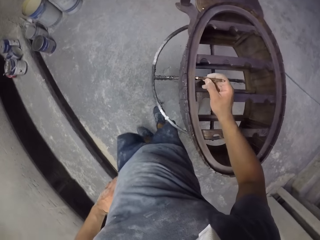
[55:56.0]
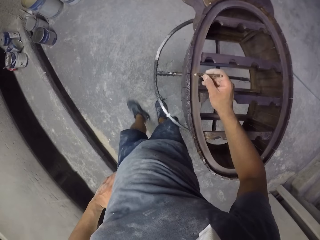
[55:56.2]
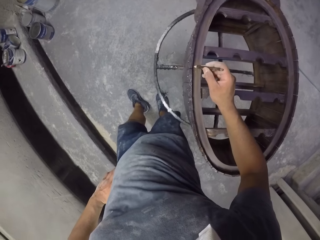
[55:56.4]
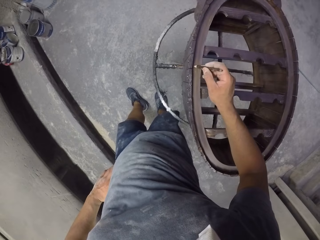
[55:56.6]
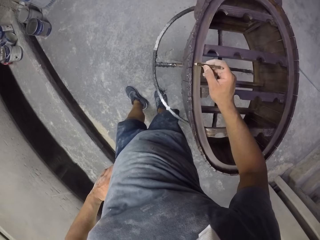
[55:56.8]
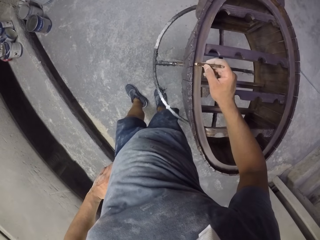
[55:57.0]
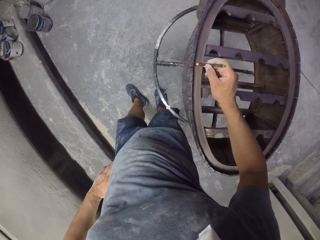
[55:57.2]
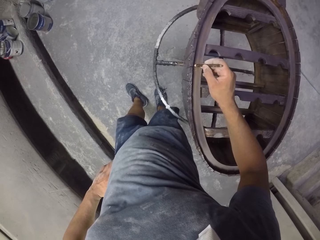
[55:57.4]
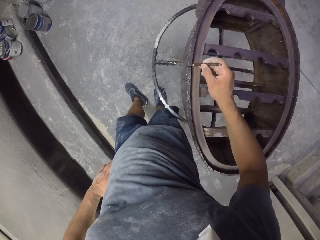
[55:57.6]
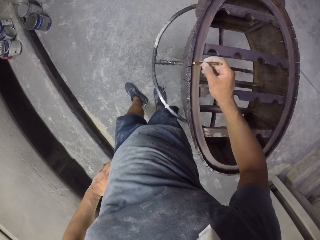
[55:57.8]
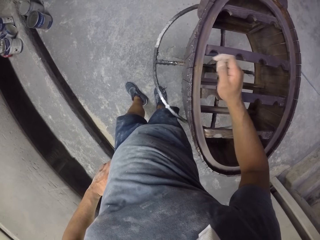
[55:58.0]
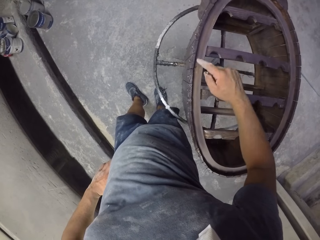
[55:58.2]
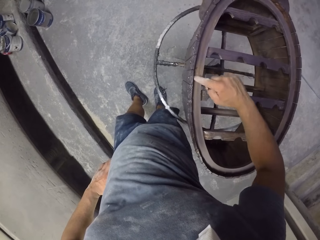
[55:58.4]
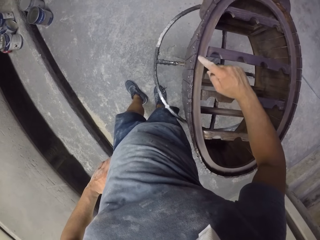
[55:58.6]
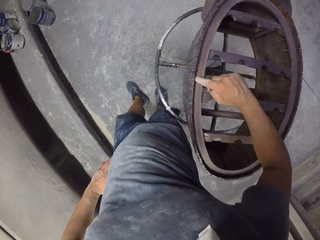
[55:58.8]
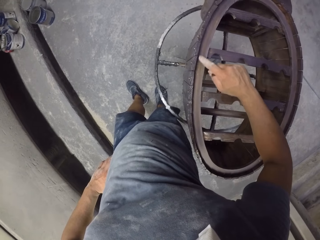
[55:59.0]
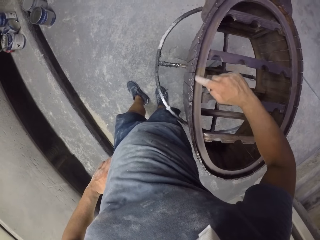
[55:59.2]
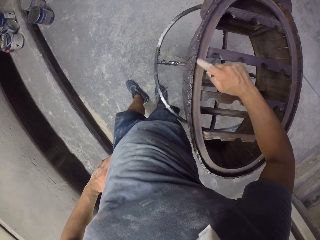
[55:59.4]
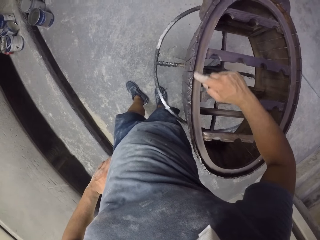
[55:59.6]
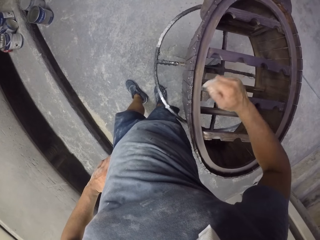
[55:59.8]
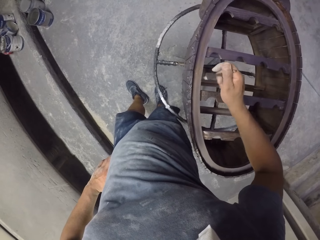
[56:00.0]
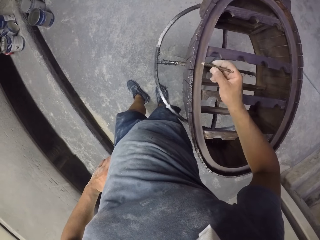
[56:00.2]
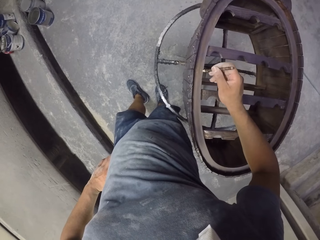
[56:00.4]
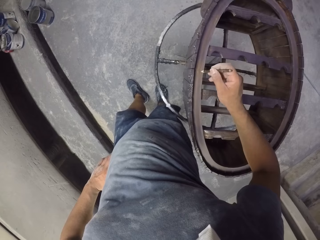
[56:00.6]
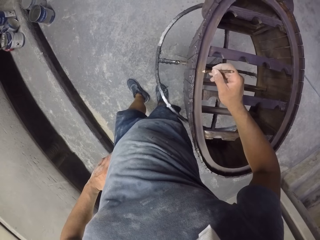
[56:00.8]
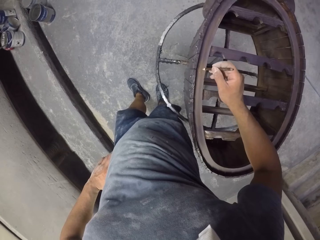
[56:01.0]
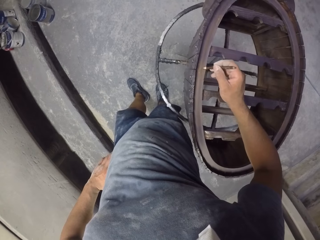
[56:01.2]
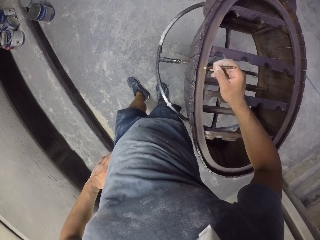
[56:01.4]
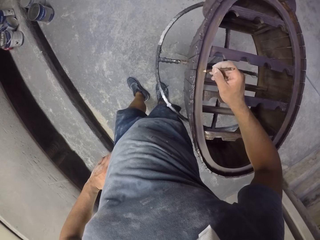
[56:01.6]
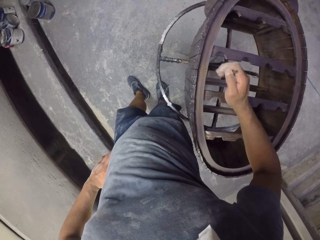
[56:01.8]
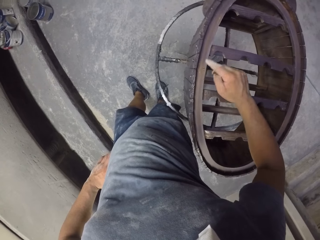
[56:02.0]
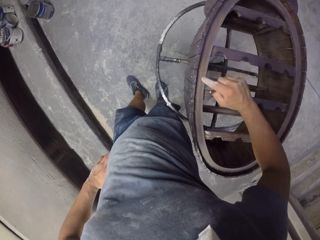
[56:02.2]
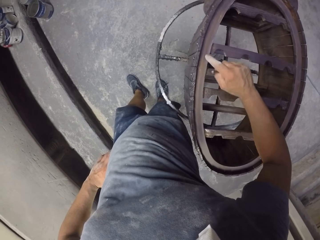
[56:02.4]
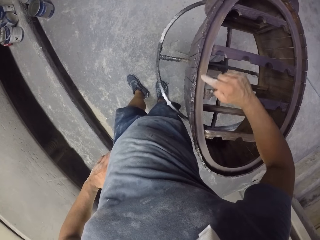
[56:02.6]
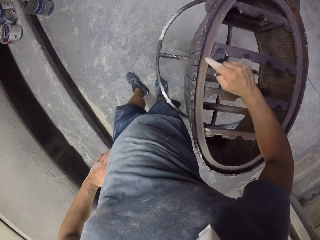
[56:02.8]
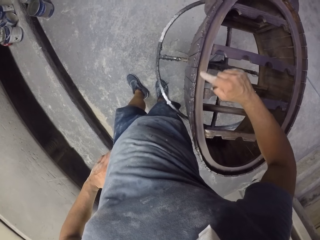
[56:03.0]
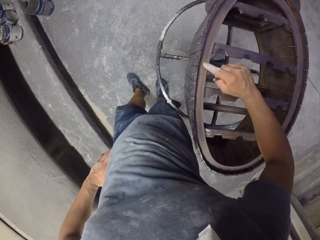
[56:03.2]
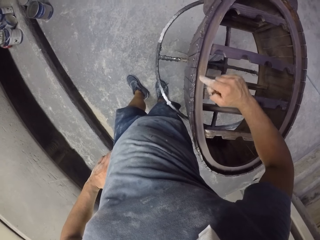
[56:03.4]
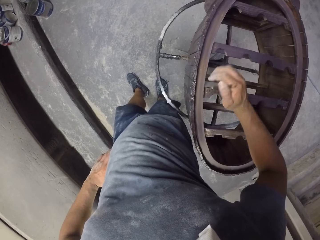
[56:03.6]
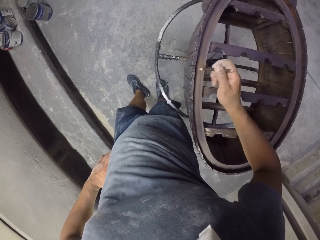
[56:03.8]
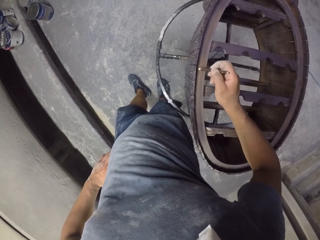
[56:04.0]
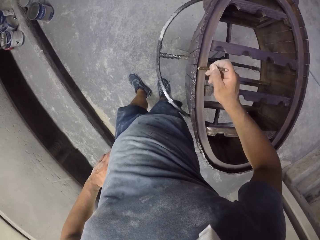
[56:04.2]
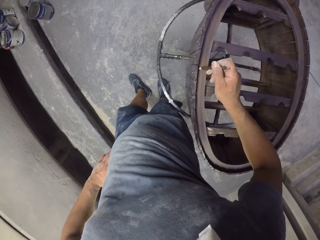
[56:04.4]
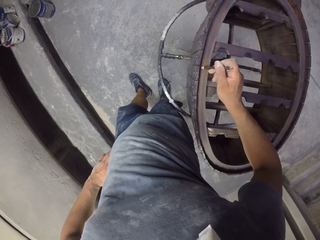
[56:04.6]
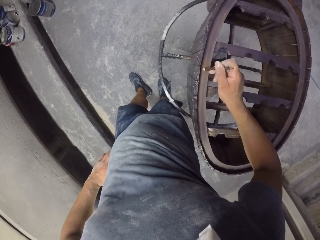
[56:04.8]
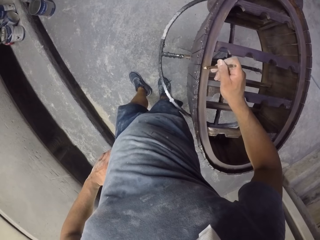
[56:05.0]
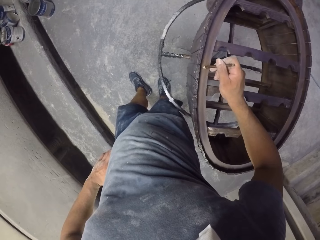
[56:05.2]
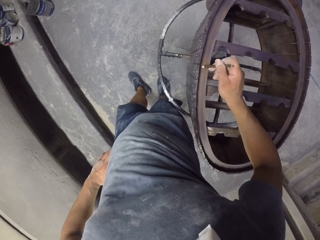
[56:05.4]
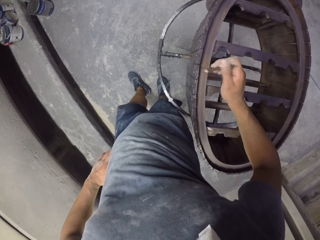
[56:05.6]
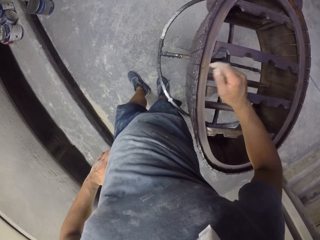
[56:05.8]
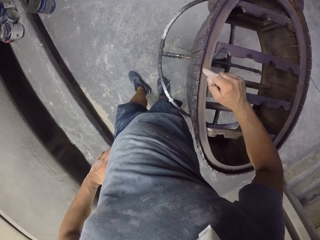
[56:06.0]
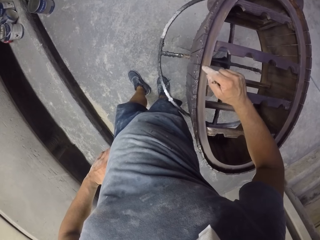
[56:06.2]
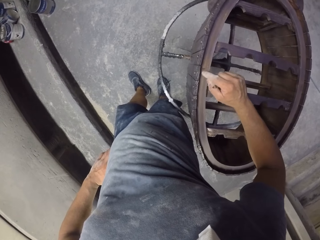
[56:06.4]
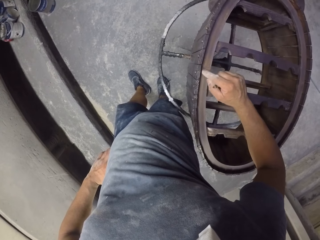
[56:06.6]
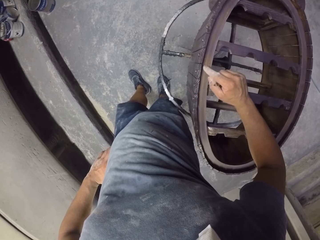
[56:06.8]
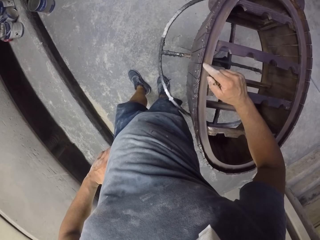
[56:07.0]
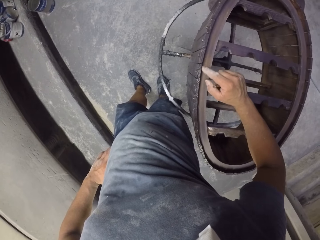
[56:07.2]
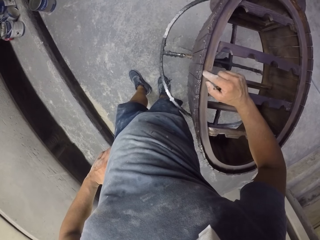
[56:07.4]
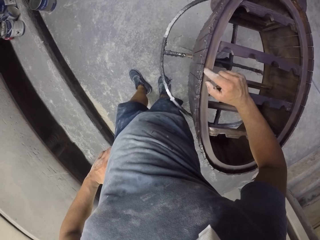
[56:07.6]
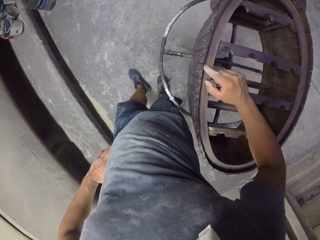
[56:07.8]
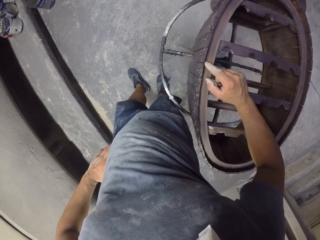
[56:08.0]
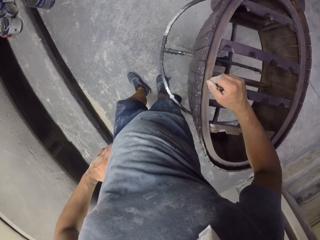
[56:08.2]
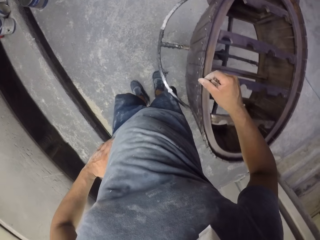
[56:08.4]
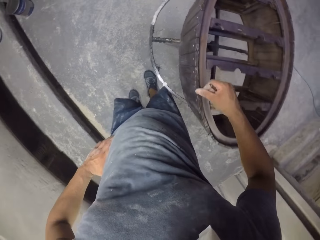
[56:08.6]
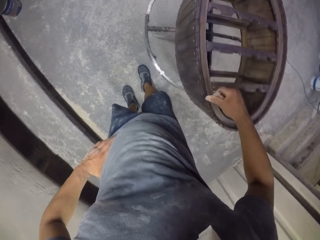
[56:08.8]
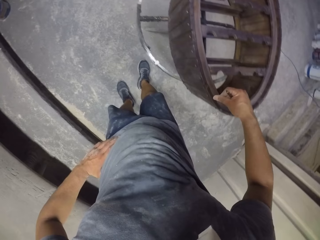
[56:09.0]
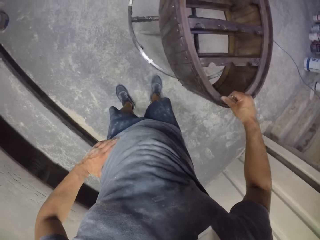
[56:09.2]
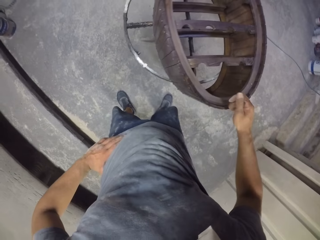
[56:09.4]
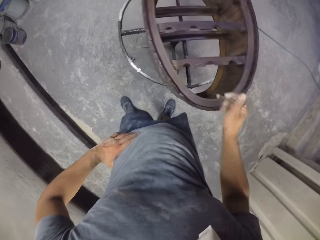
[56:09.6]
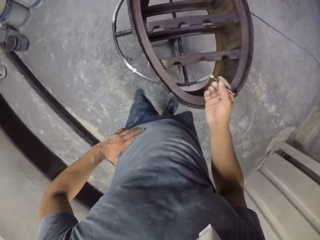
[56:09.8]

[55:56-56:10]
The camera wearer marks on a wooden stand with a pencil. They rub the wooden stand with the right hand. They mark on the wooden stand with the pencil. They rub the wooden stand with the right hand index finger. They mark on the wooden stand with the pencil. They rub the wooden stand with the right hand index finger.

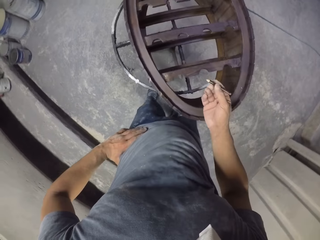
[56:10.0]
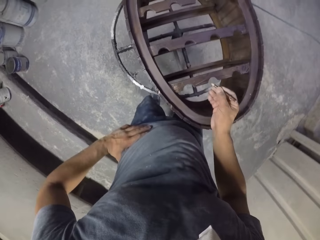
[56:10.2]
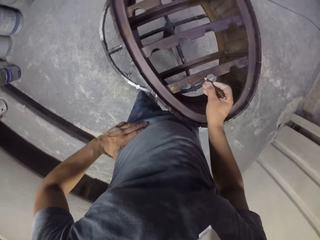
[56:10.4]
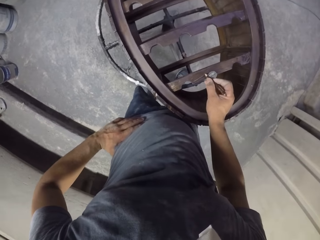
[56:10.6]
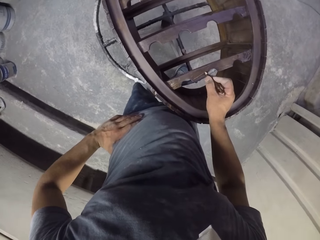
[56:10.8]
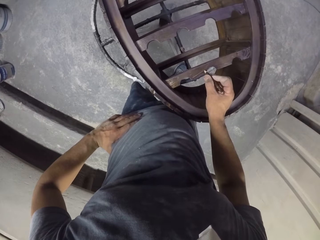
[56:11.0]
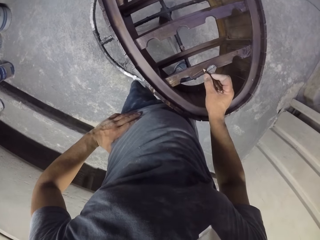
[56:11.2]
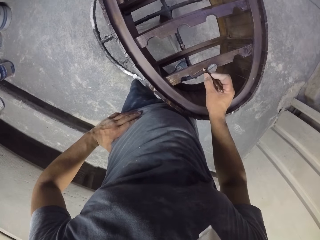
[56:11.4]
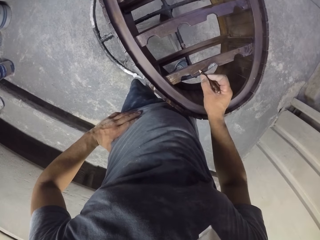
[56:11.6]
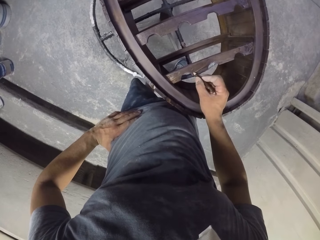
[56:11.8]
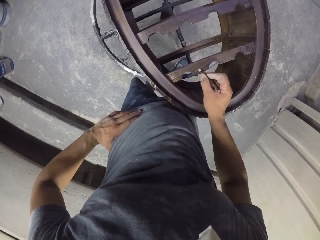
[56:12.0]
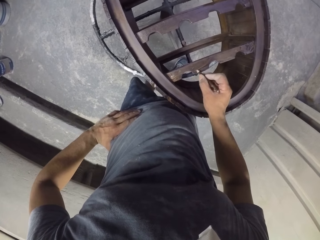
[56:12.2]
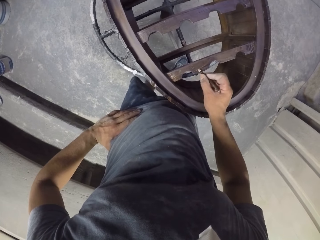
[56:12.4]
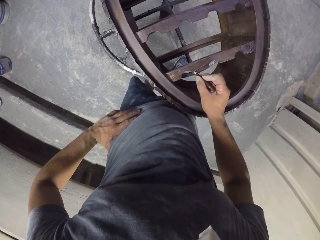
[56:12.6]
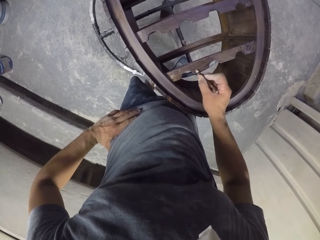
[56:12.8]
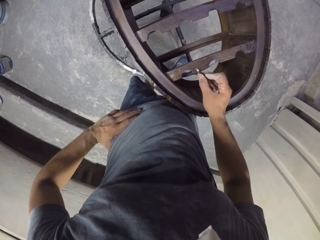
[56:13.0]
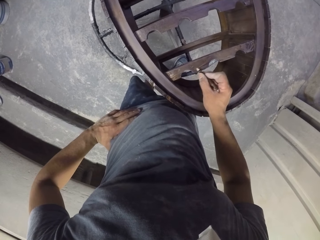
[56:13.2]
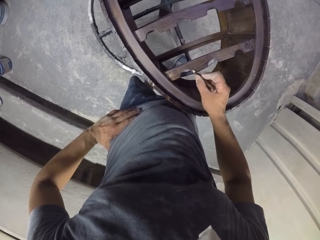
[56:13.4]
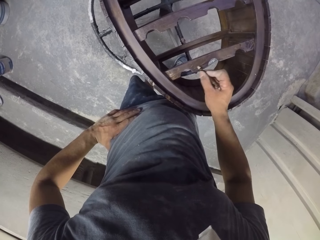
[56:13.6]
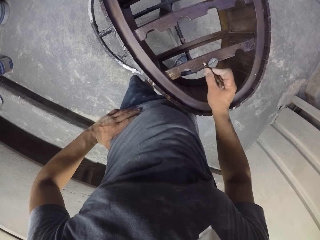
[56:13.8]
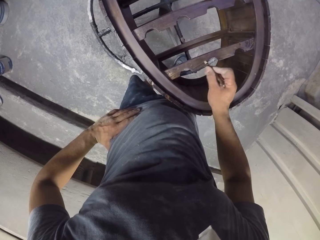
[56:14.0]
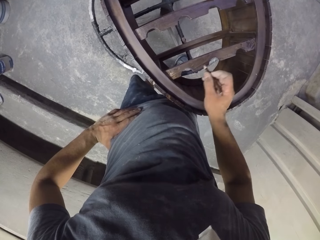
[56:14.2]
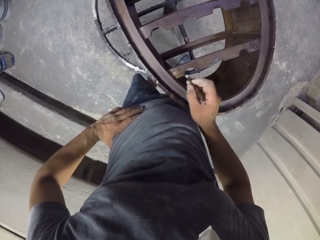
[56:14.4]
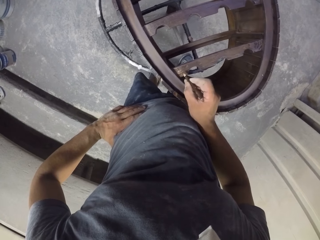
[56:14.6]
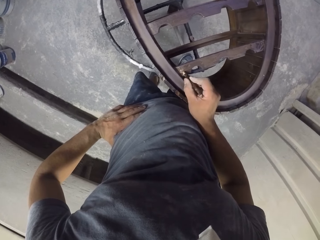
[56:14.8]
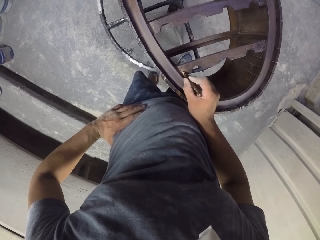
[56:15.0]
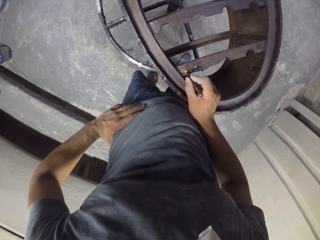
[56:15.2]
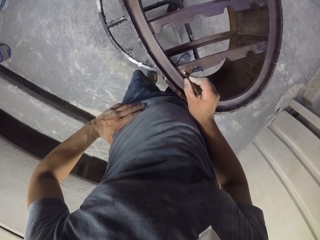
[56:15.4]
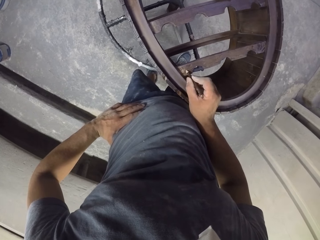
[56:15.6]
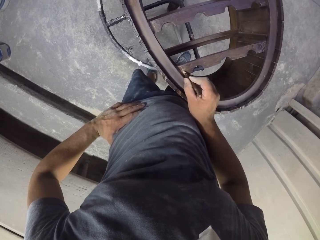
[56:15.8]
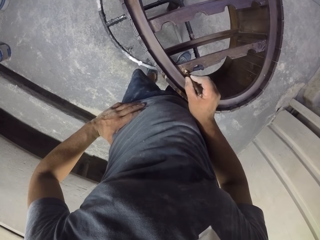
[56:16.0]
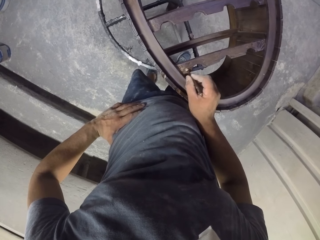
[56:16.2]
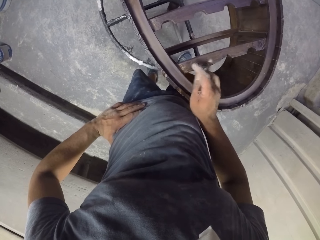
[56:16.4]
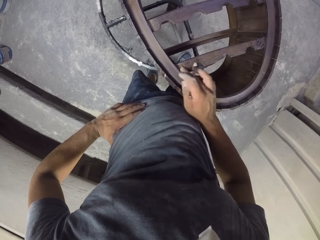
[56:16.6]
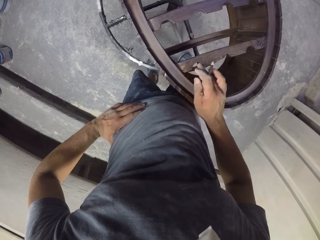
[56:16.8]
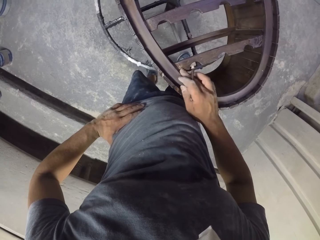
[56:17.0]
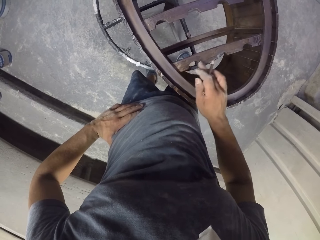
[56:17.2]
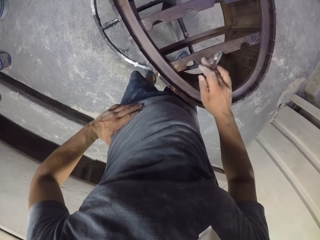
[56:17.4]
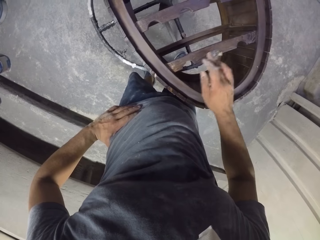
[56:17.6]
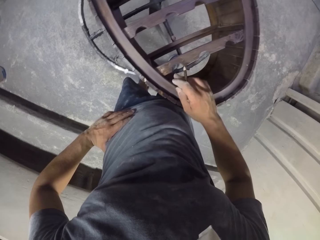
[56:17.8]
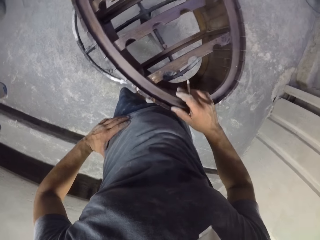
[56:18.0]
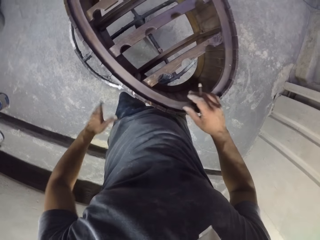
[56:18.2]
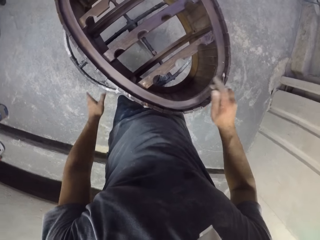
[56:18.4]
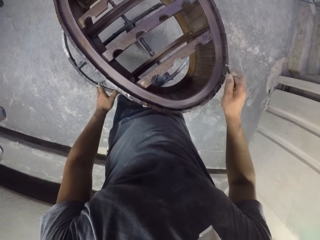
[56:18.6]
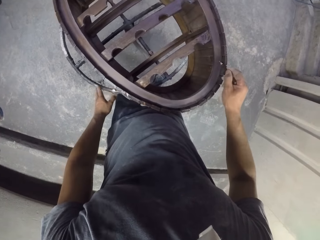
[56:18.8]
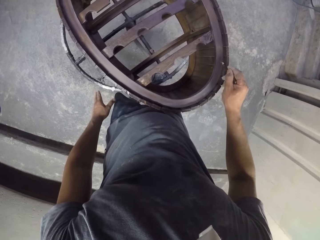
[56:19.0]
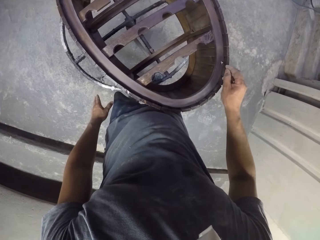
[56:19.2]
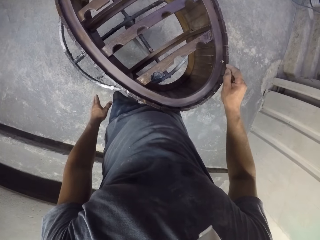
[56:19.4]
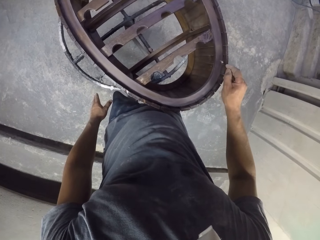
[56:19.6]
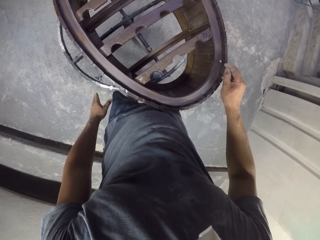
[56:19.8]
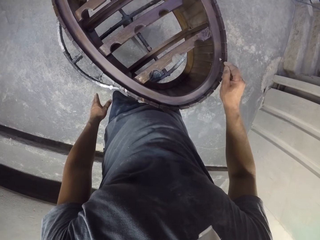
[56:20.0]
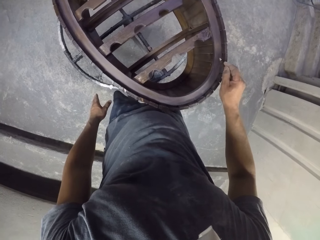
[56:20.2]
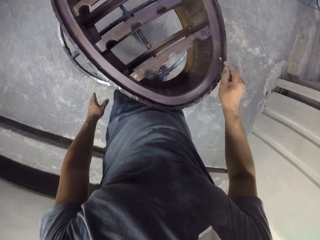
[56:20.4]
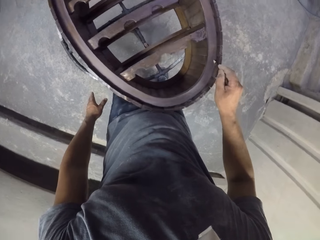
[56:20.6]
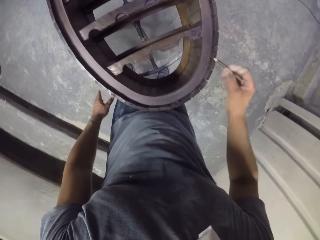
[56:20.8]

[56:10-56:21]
The camera wearer marks on a wooden stand with a pencil. They rub the wooden stand with the right hand. They mark on the wooden stand with the pencil.
